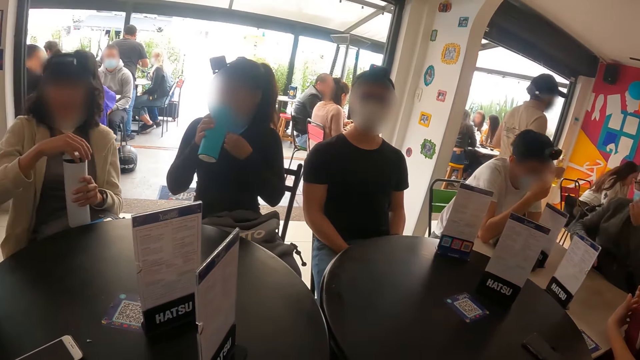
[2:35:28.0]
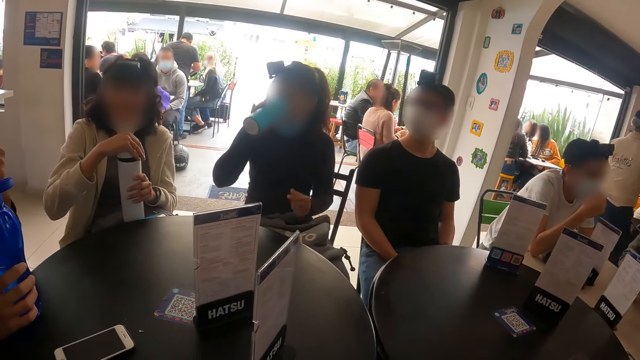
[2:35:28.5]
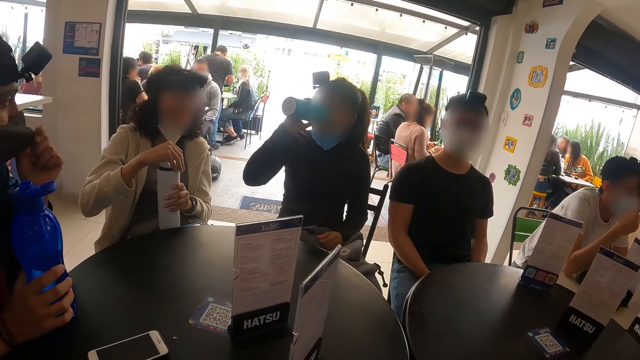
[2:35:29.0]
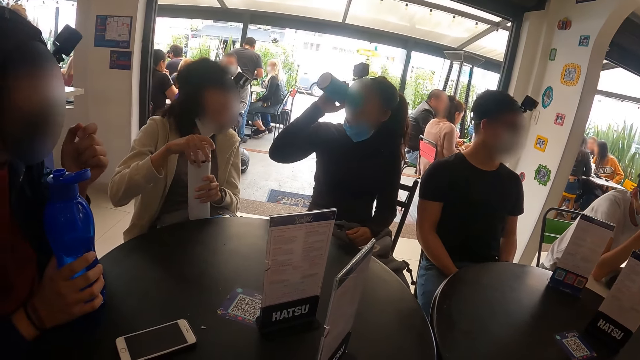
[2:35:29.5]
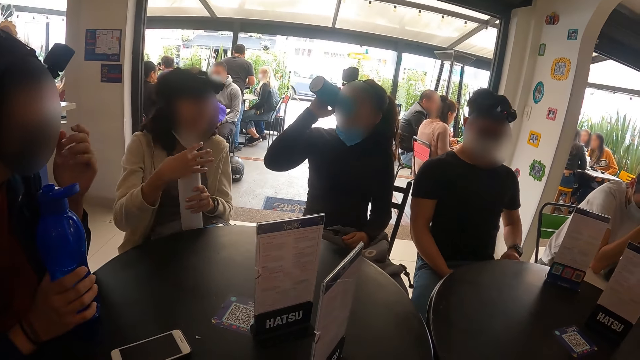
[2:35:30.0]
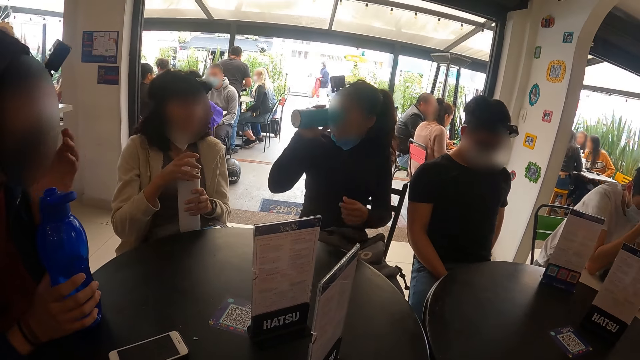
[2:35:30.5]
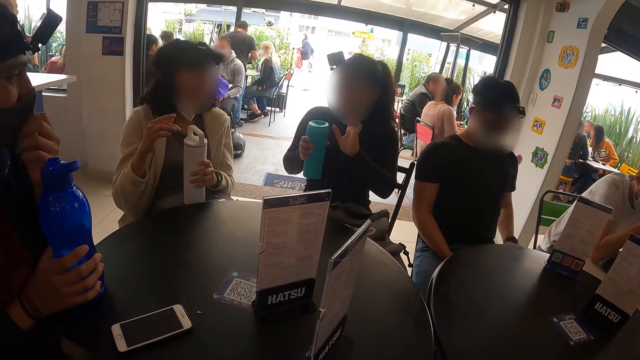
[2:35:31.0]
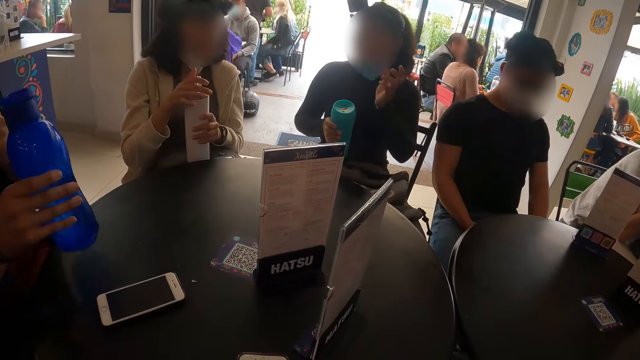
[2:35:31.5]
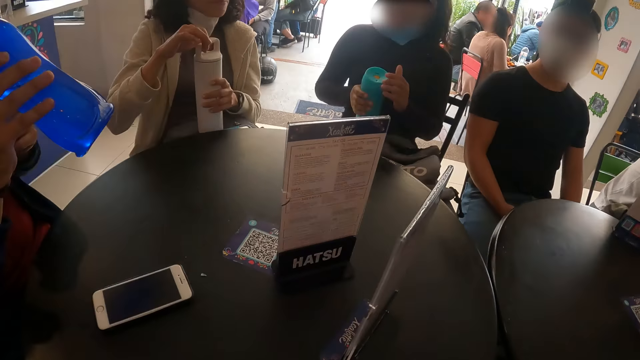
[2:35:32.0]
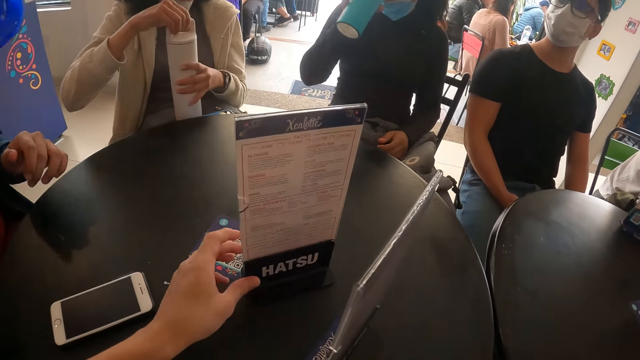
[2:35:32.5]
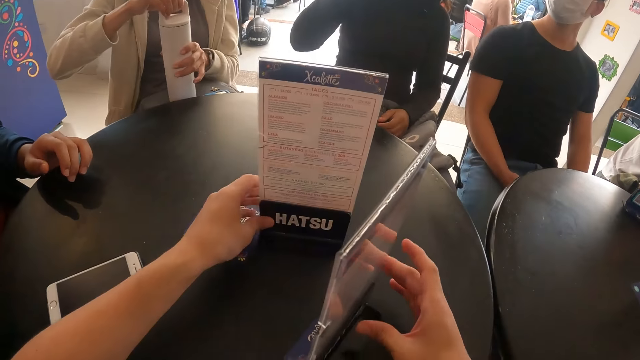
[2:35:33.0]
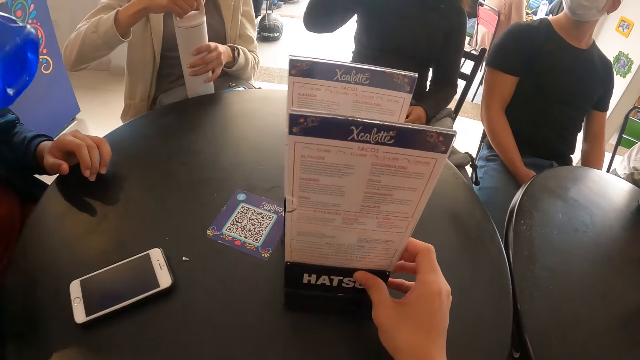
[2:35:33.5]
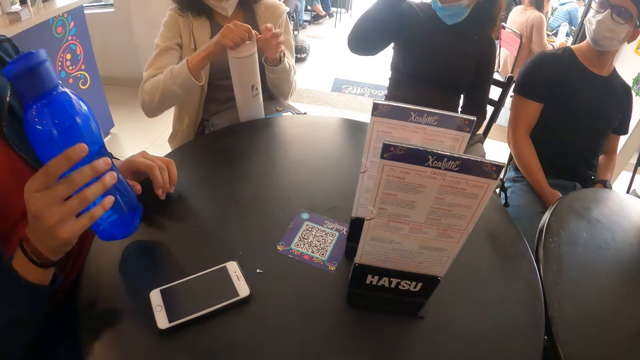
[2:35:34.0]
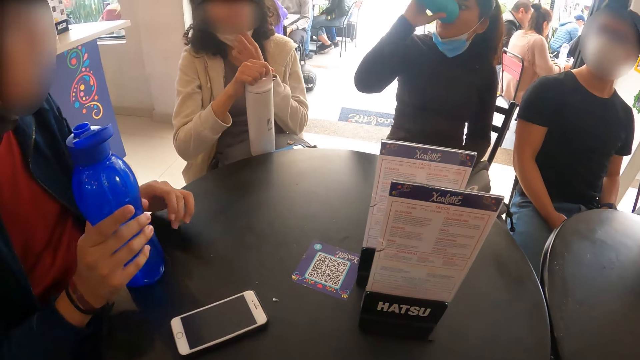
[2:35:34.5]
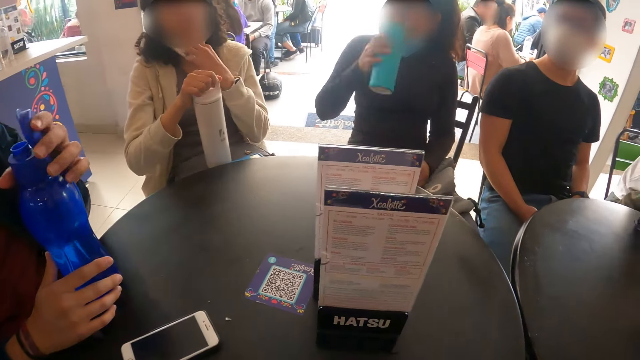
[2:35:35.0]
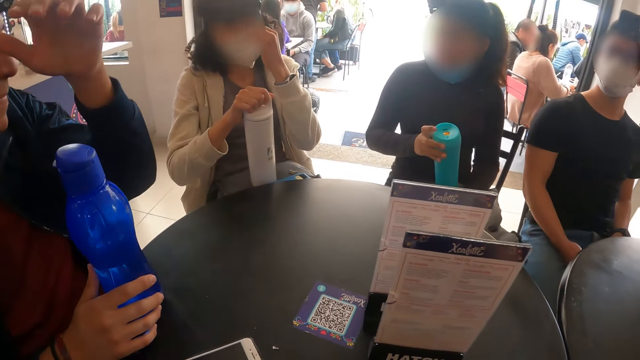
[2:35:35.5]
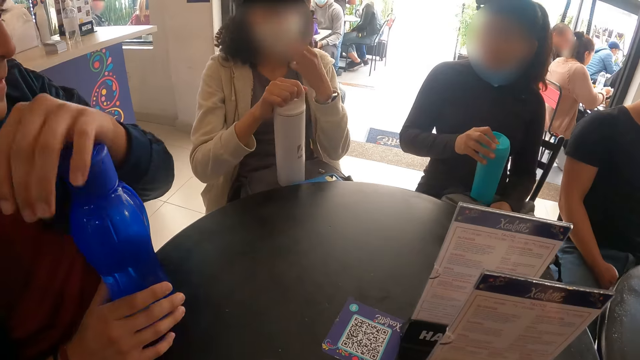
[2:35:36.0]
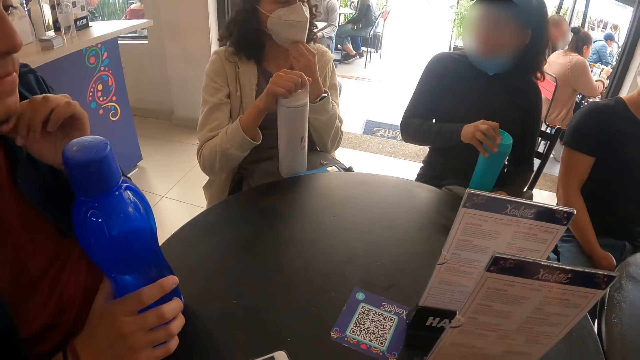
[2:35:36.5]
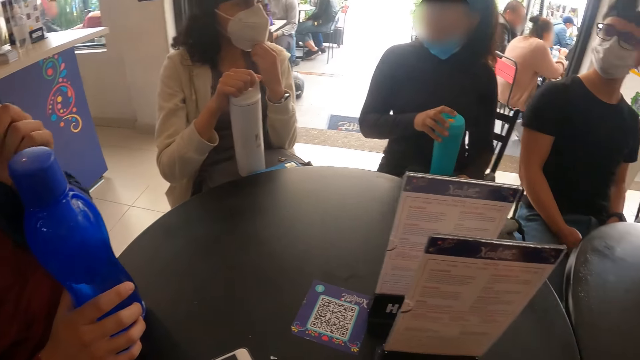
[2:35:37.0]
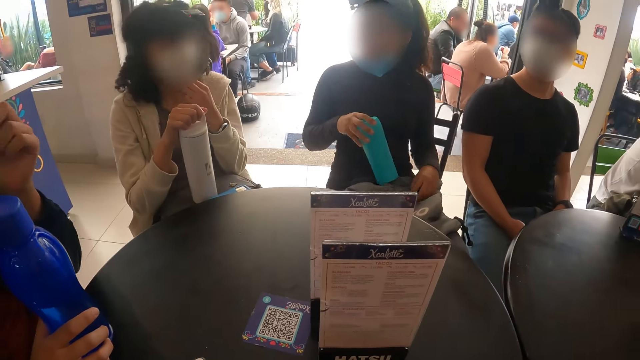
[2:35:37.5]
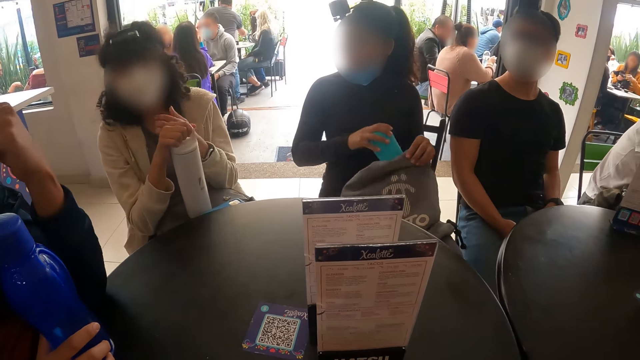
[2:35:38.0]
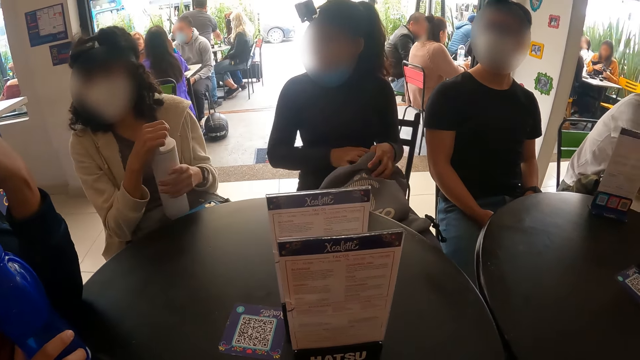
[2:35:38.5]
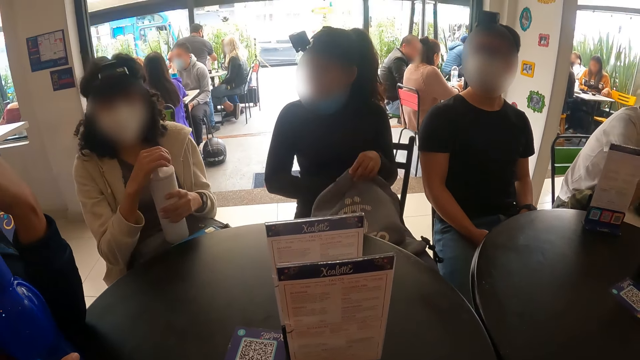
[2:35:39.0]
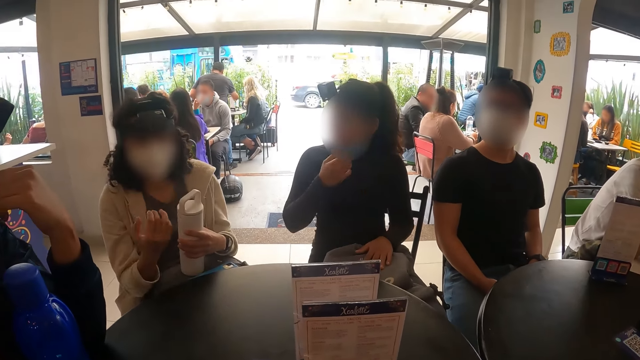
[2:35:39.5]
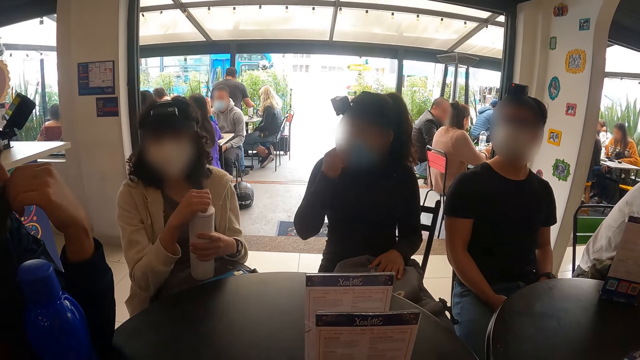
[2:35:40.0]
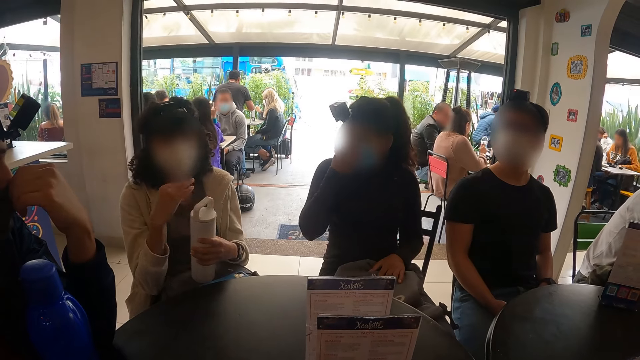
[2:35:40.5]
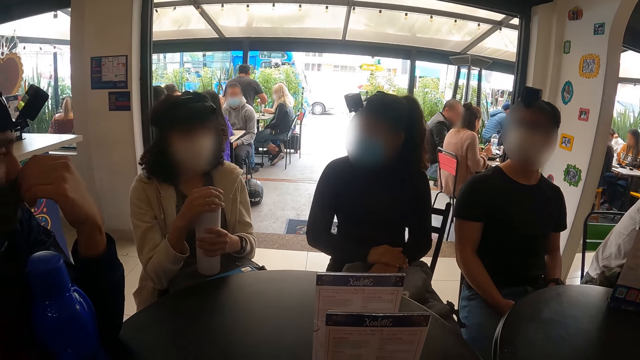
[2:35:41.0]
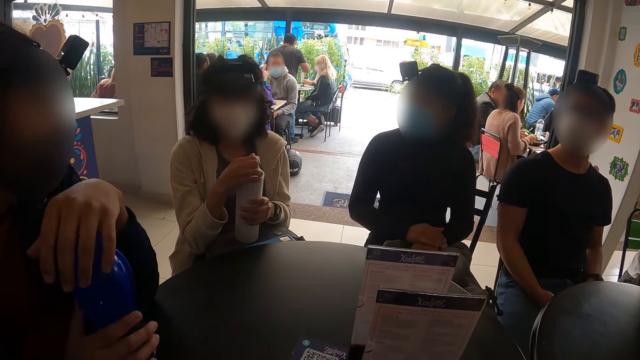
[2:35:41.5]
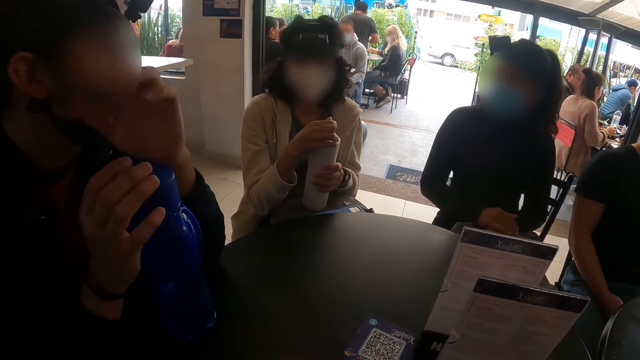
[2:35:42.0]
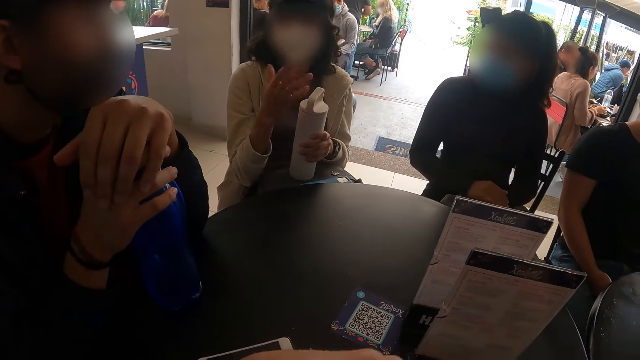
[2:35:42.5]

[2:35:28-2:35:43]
A woman holds a flask in her left hand. Another woman drinks from the water bottle in her right hand. A man holds the water bottle on the table with his right hand. The first woman converses with the other woman. The man drinks from the water bottle in his right hand. The first woman closes the flask in her left hand with her right hand. The camera wearer moves the menu on the table with her hands. The other woman drinks from the water bottle in her right hand. The man drops the water bottle in his right hand on the table. The man closes the water bottle with his right hand on the table. The other woman puts the water bottle in the bag with her right hand. The first woman converses with the group of people at the table.

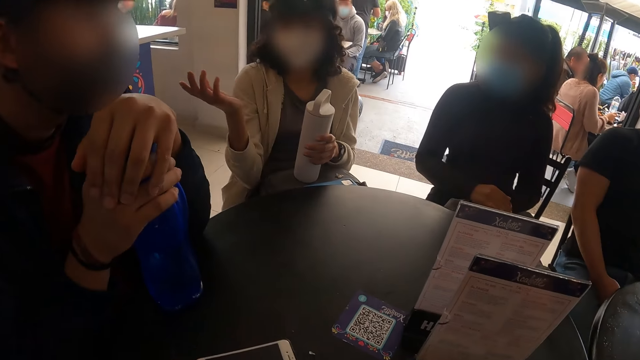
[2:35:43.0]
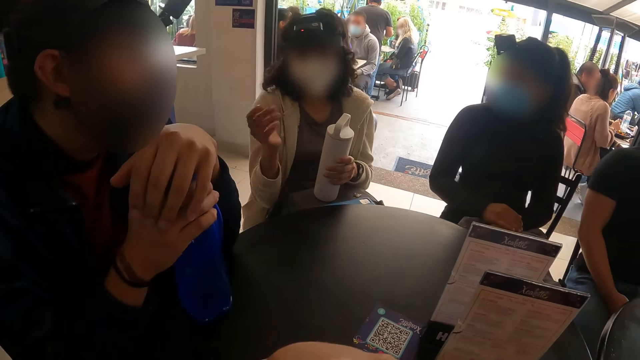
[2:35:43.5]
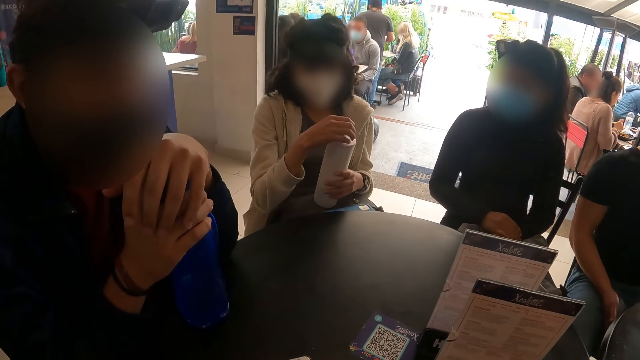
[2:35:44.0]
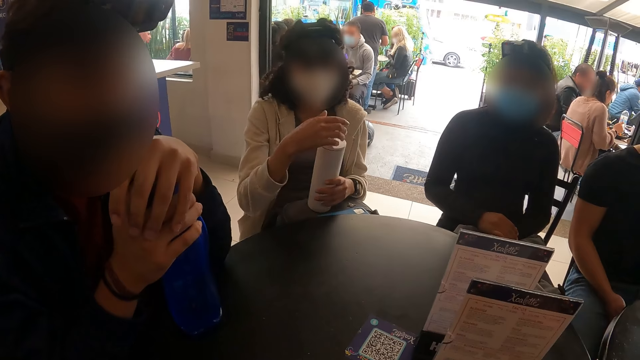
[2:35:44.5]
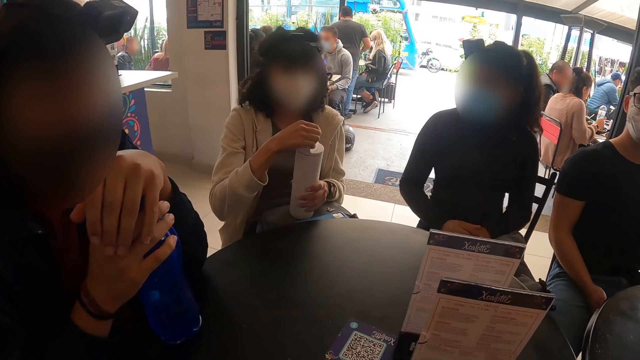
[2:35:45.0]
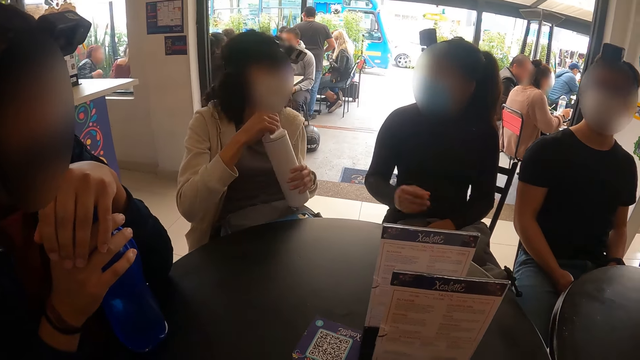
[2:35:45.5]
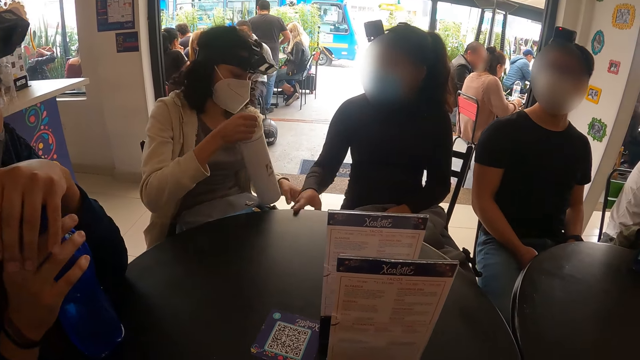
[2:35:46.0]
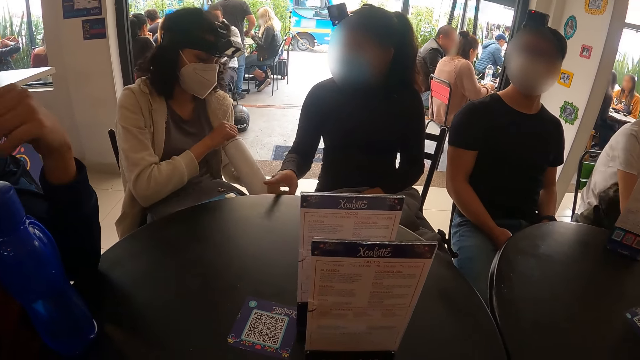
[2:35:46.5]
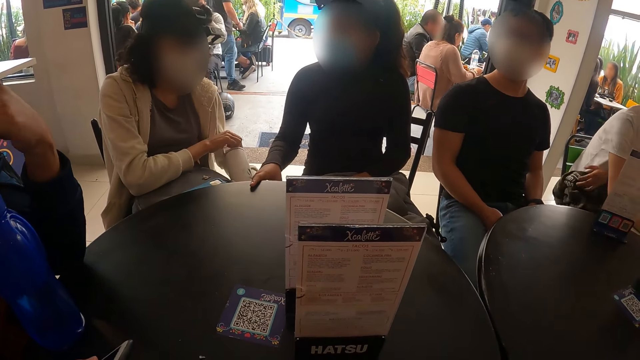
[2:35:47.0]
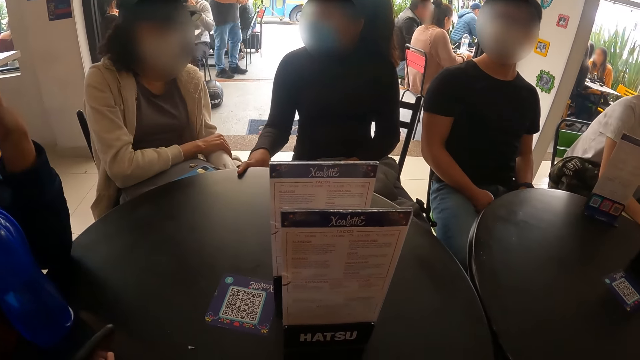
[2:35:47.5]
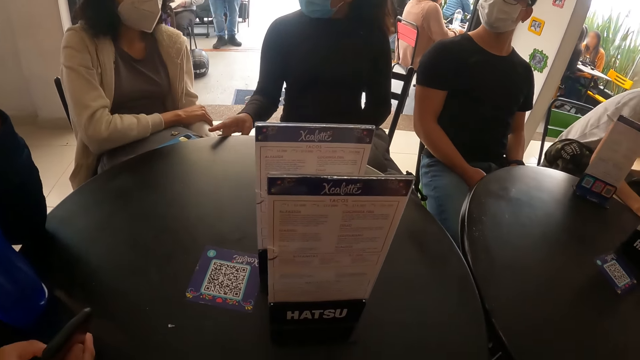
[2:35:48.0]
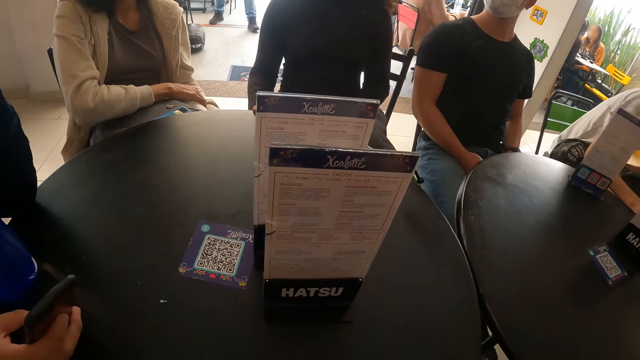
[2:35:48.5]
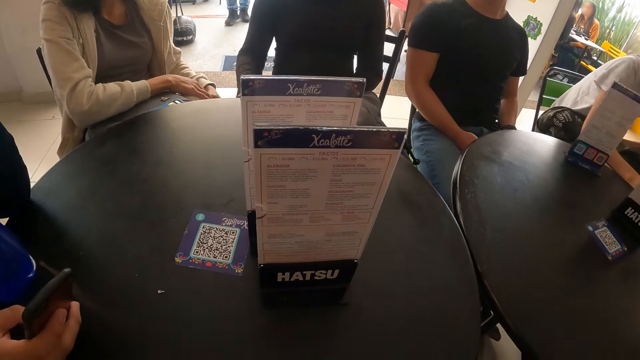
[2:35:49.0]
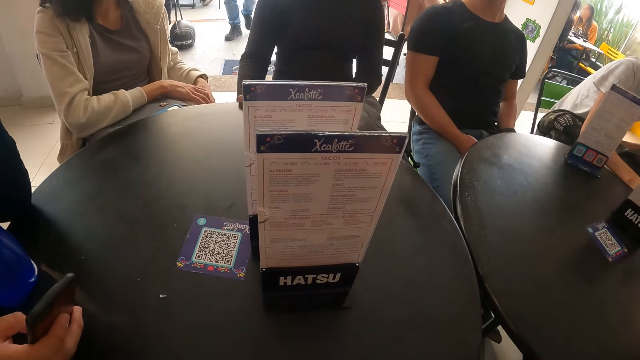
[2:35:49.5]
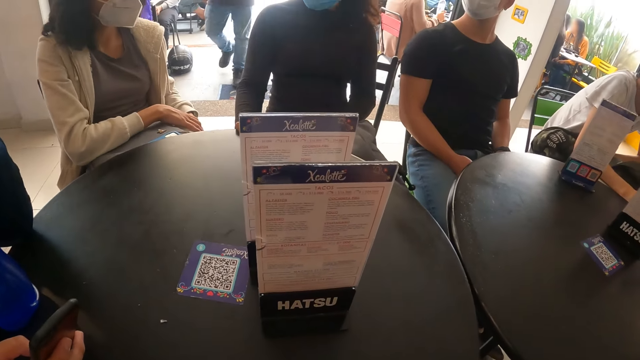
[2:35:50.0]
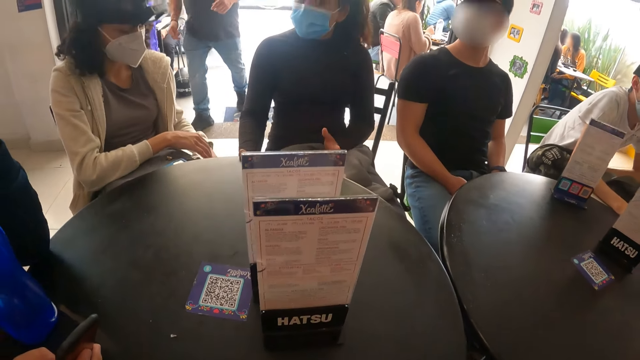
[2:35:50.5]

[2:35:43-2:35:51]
A man picks up the phone on the table with his right hand. A woman puts the flask in her right hand into a bag on her lap.
